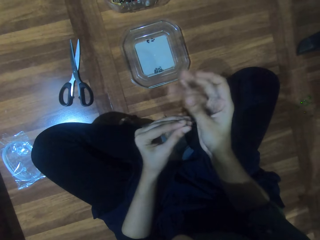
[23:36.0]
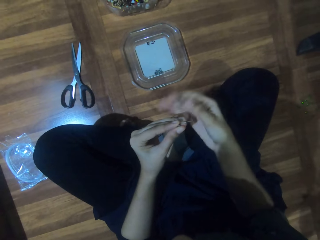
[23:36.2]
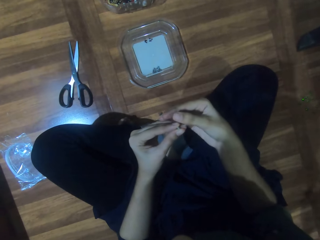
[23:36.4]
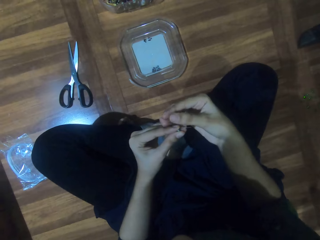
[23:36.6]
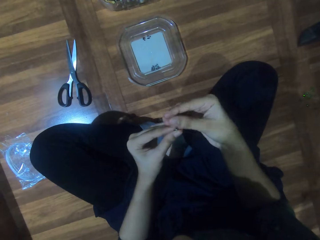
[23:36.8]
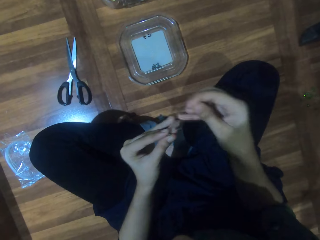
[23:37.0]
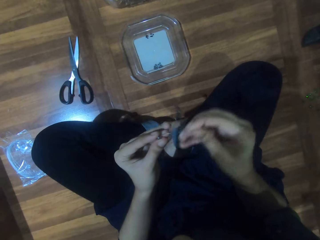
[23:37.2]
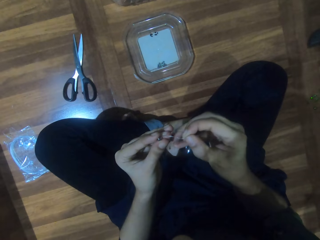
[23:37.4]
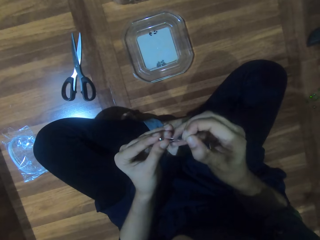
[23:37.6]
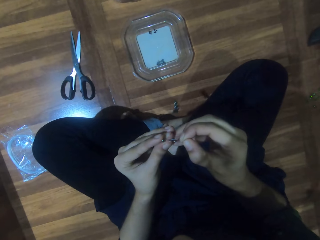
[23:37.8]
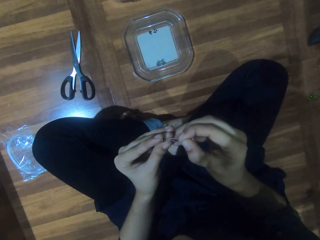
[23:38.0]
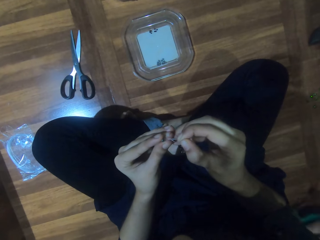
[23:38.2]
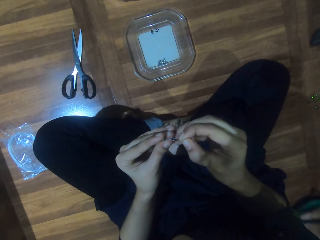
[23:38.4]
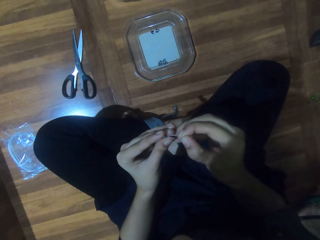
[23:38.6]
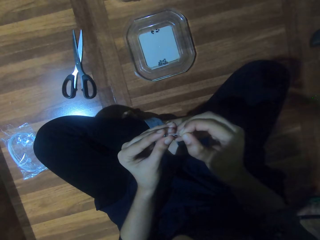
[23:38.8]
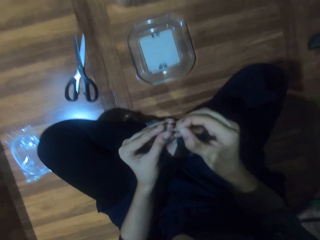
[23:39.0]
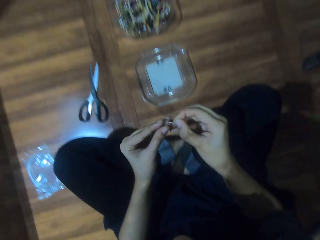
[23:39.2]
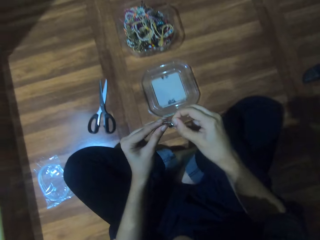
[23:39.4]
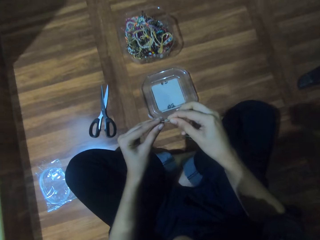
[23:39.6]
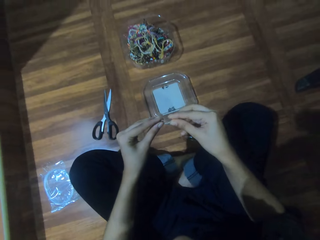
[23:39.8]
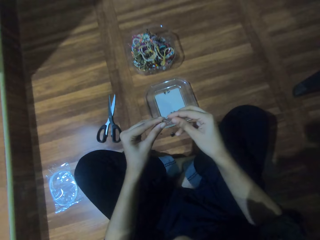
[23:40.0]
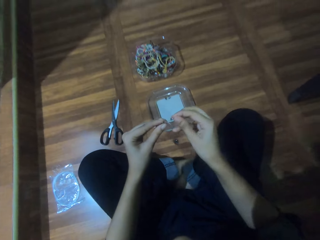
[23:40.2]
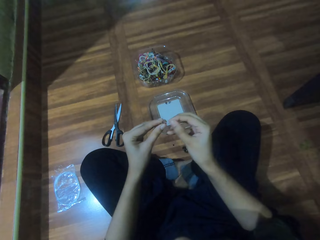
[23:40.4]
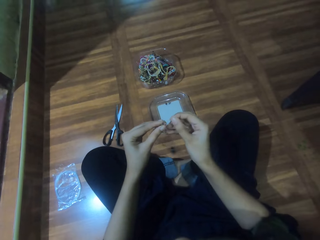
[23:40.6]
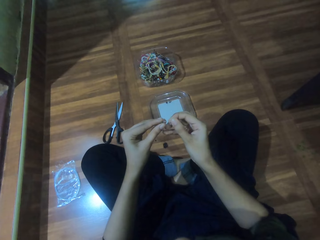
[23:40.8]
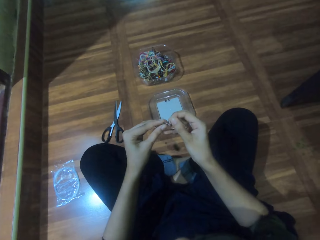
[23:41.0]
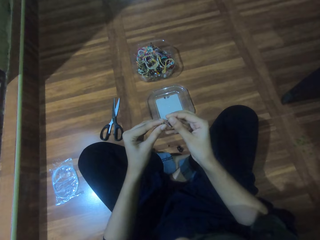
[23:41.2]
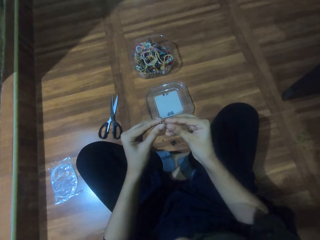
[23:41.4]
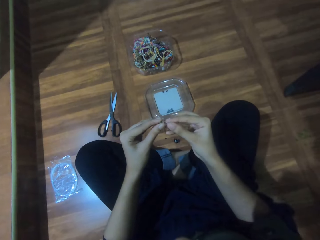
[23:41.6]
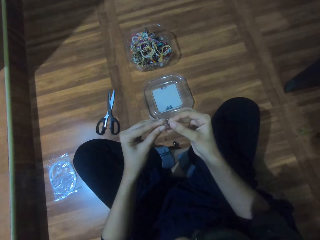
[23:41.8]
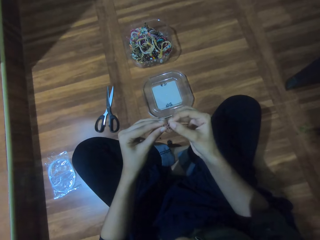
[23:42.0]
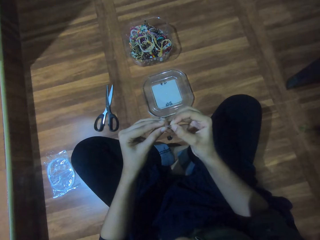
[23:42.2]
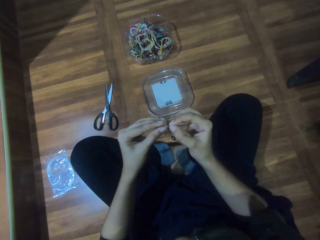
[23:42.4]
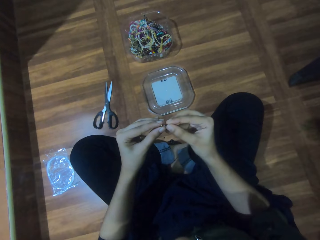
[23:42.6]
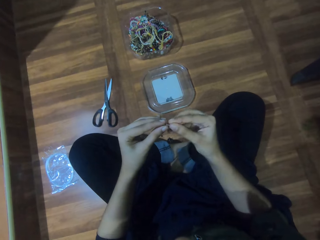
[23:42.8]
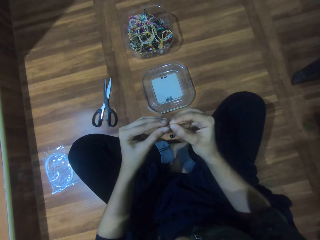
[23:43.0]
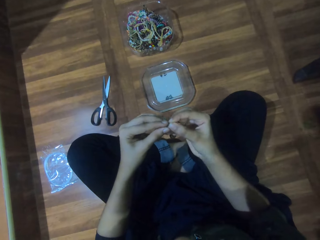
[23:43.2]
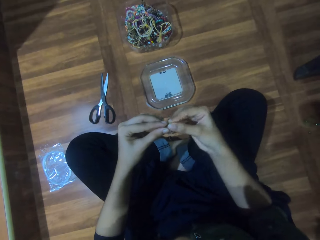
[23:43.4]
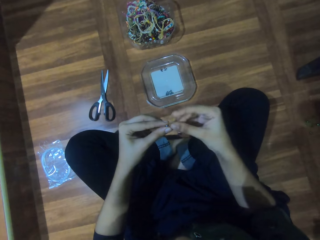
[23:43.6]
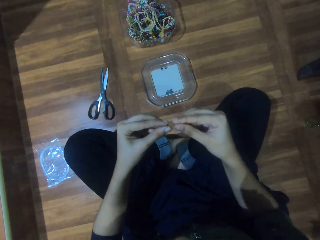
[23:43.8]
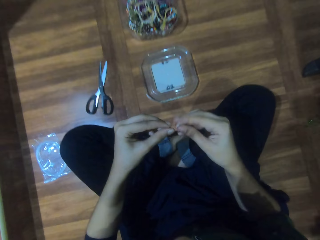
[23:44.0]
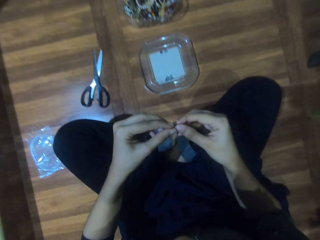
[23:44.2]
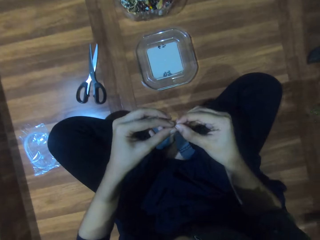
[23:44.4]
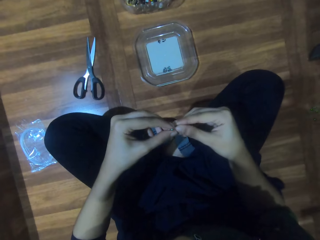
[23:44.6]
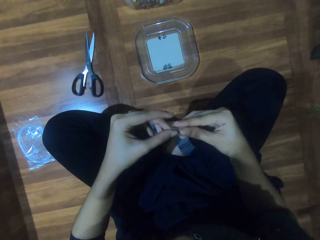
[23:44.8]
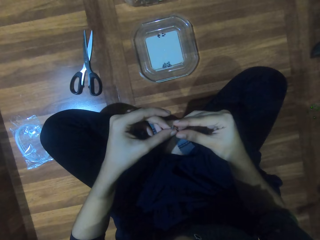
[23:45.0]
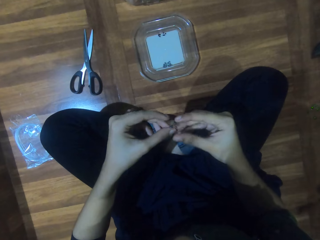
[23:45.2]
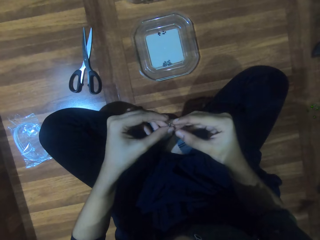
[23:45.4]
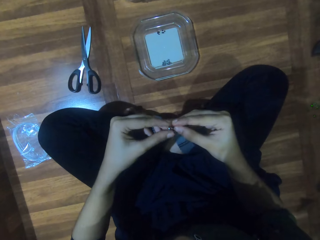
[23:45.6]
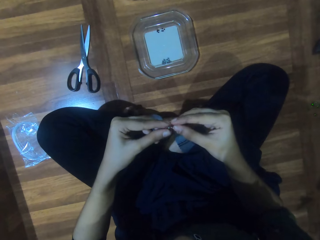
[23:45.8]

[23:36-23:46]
The camera wearer inserts the string through the bead.

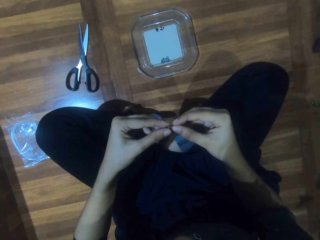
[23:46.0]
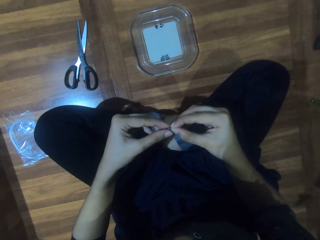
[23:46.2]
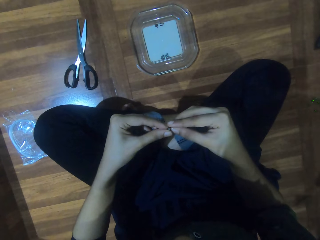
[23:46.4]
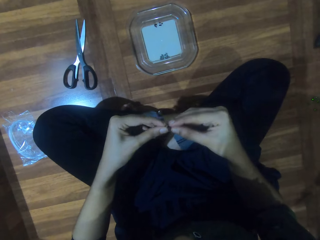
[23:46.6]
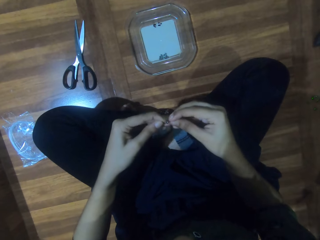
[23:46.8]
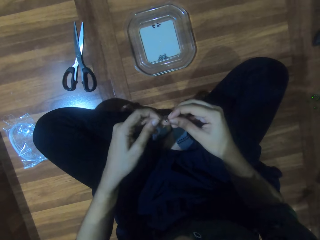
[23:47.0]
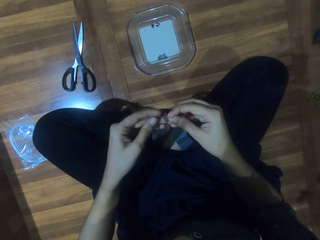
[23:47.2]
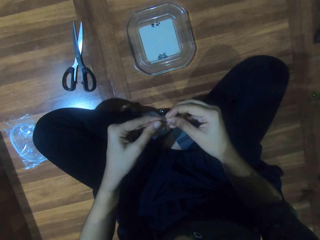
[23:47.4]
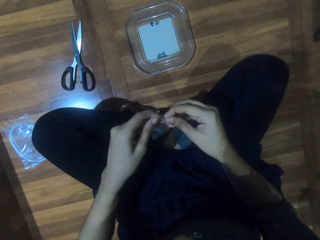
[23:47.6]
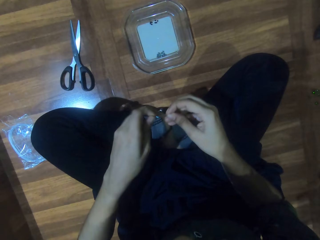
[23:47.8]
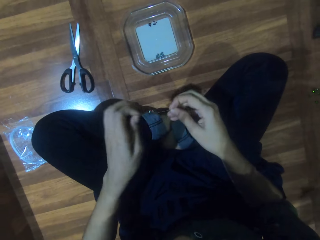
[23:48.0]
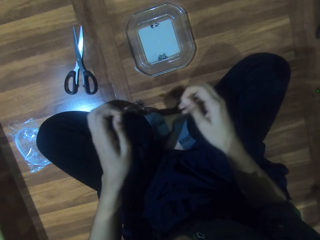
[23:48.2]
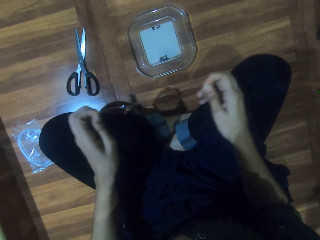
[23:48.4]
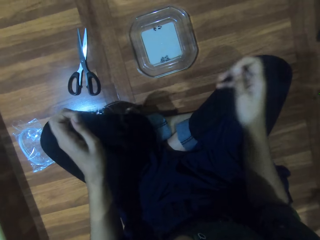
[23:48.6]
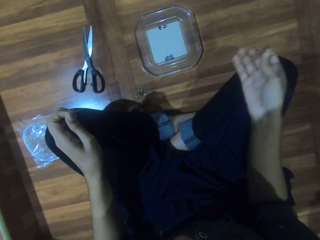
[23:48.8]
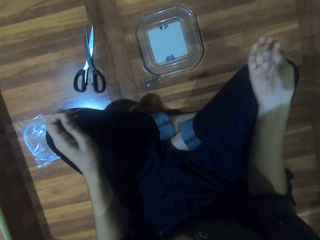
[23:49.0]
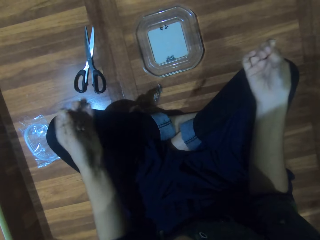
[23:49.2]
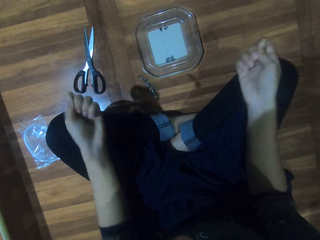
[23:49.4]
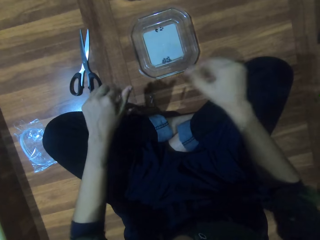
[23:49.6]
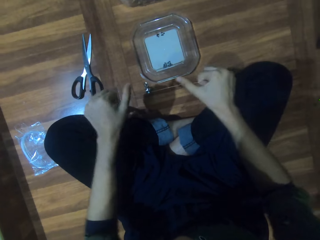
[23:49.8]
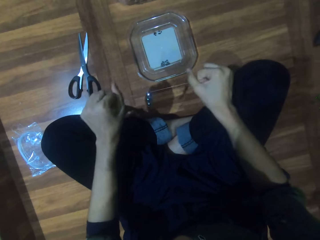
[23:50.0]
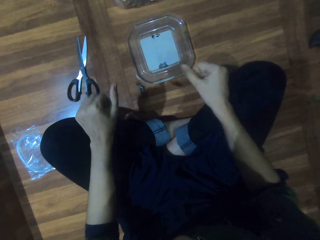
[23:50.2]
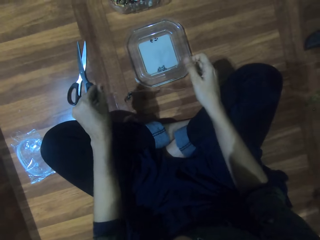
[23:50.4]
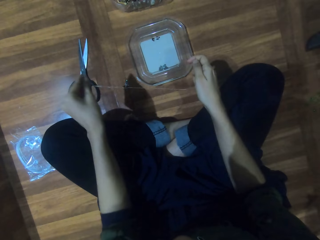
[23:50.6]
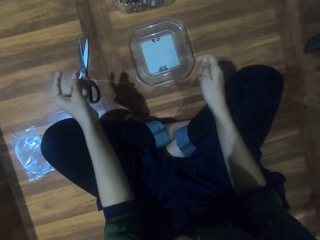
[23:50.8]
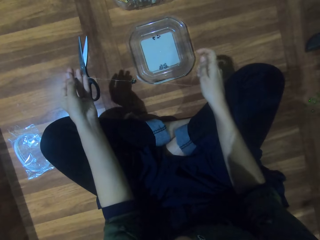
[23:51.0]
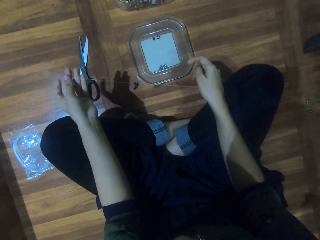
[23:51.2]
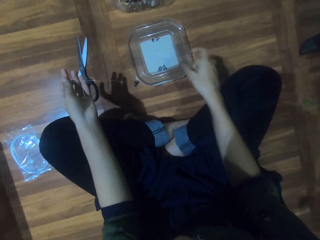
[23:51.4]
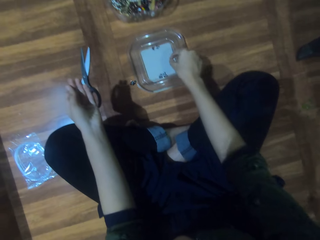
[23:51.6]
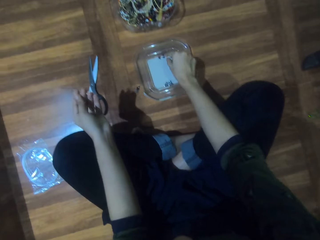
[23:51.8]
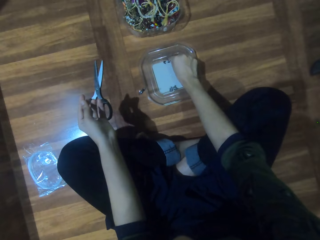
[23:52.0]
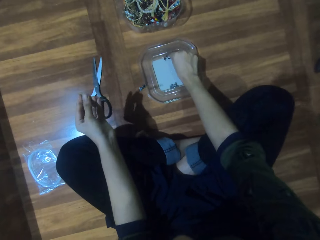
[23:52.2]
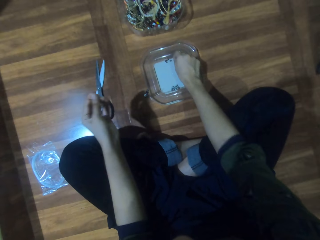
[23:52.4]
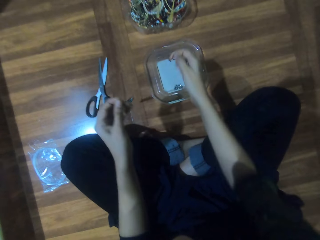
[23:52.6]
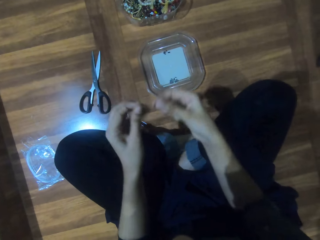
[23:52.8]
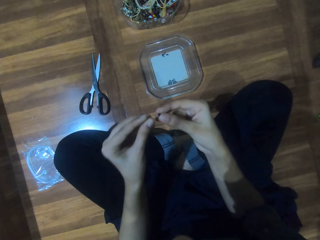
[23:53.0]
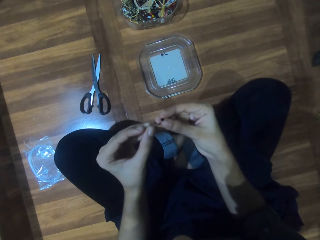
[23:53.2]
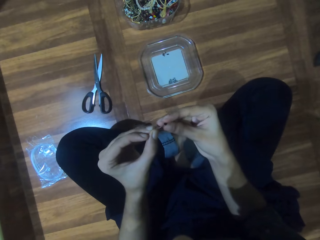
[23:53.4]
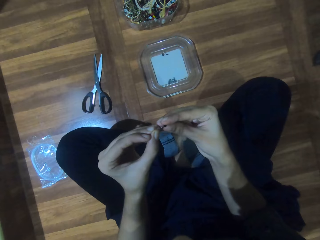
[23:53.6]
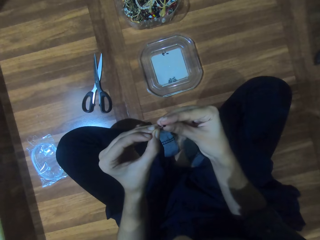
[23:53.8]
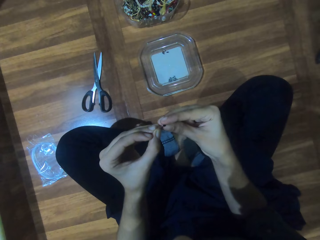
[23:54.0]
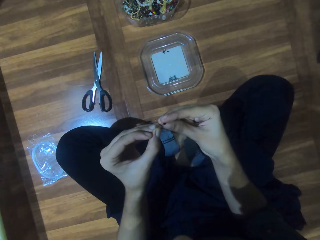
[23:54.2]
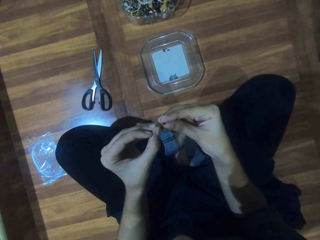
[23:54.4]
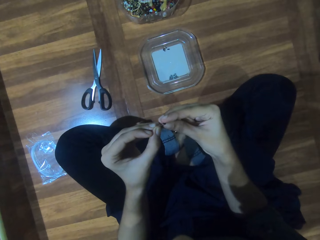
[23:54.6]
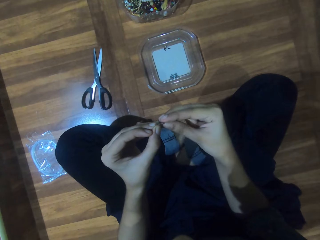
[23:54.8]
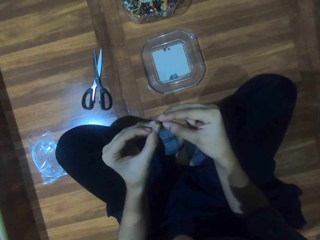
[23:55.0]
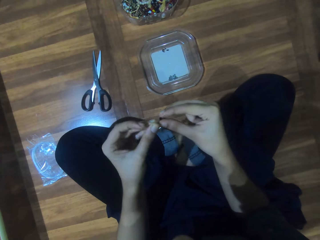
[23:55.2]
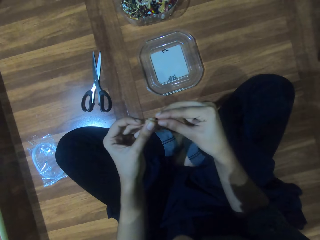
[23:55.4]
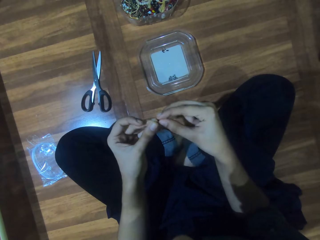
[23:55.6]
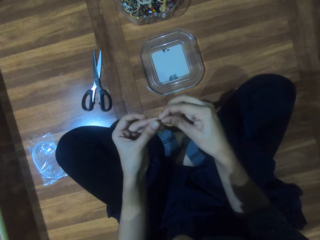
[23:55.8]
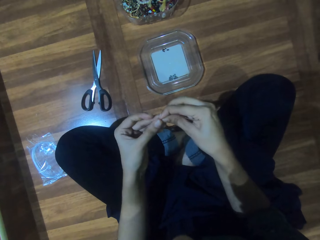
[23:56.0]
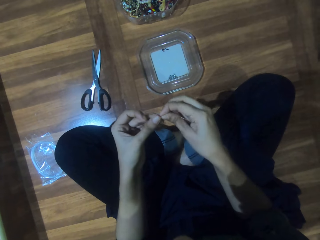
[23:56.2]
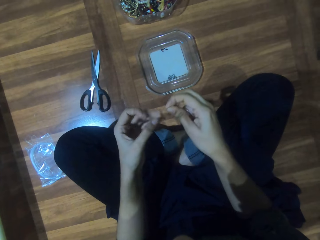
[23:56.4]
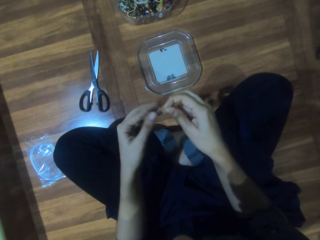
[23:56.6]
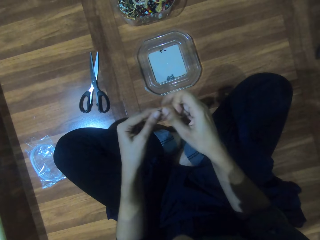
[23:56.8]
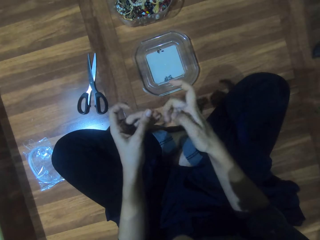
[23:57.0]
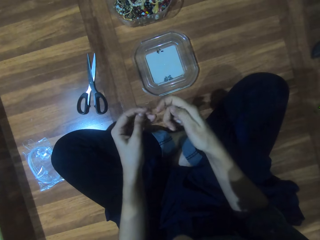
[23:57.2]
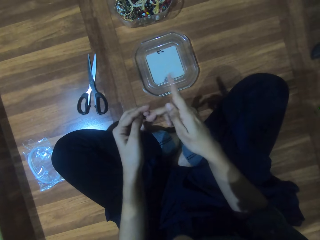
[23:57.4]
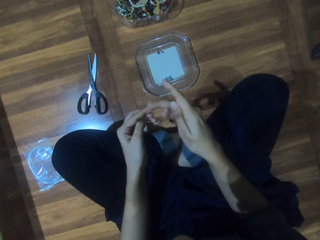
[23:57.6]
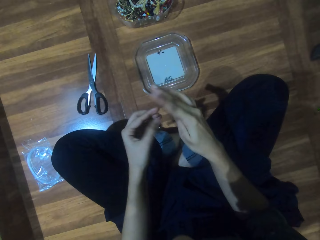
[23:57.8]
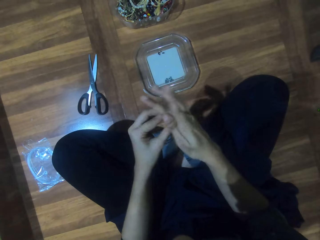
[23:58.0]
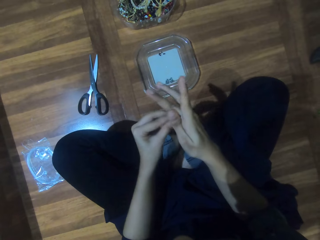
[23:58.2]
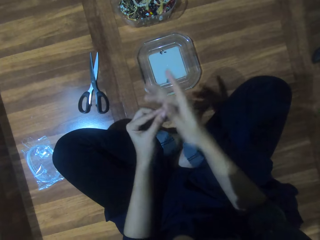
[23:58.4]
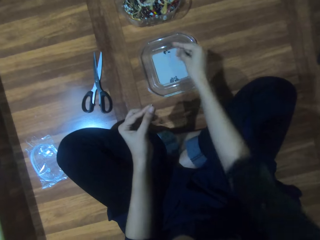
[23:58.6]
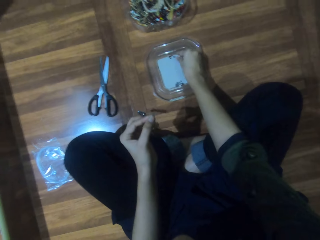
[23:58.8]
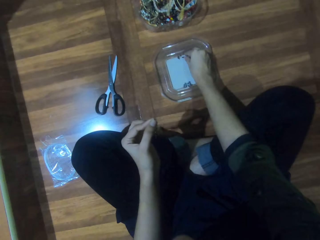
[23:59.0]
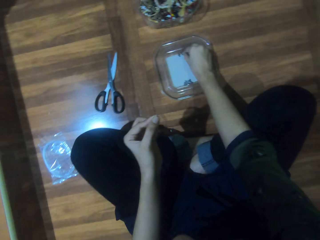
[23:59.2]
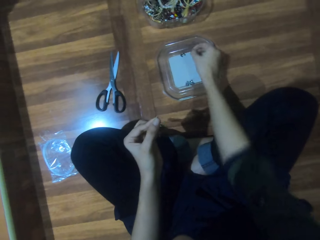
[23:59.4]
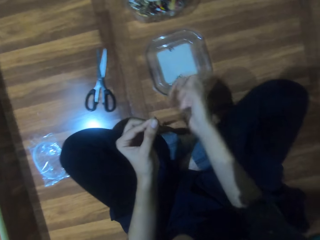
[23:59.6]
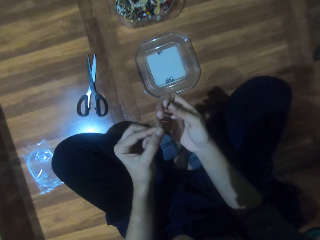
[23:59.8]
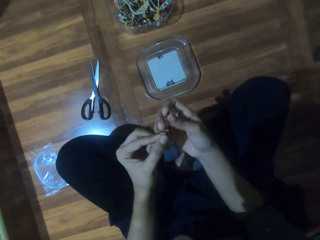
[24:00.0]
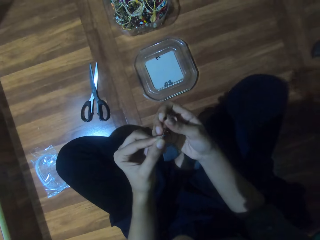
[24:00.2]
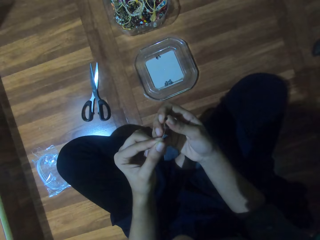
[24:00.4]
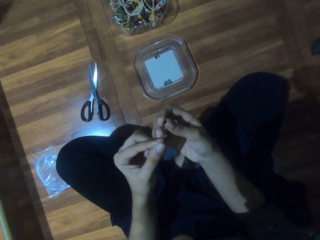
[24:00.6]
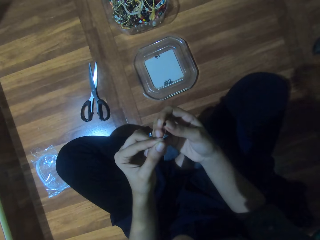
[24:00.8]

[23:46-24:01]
The camera wearer tightens the string. They pick a bead from the lid. They insert the string through the bead. They pick a bead from the lid.
